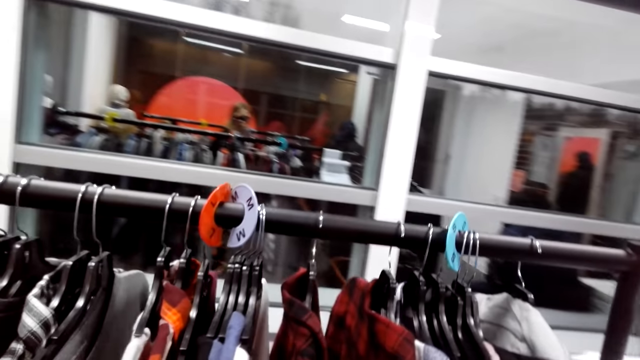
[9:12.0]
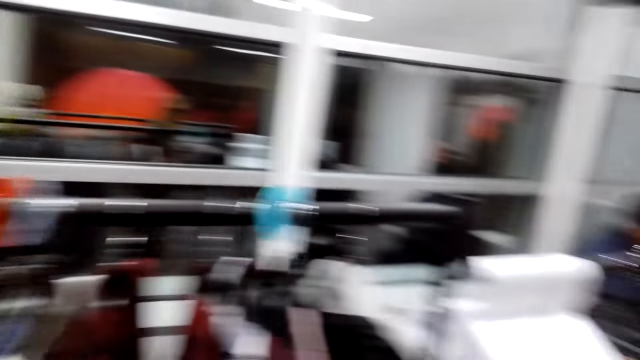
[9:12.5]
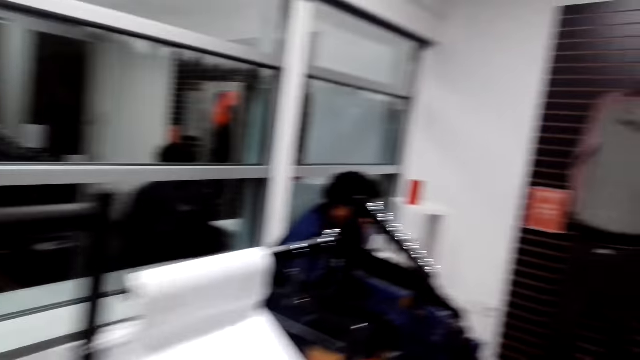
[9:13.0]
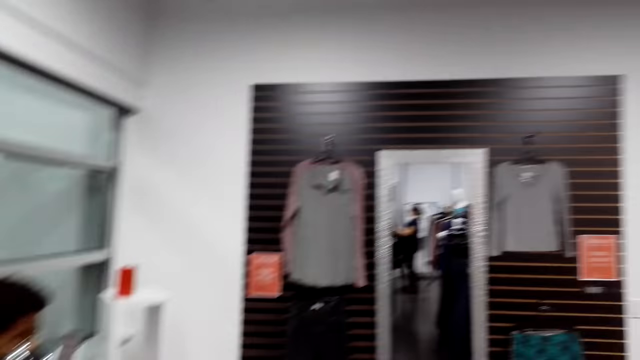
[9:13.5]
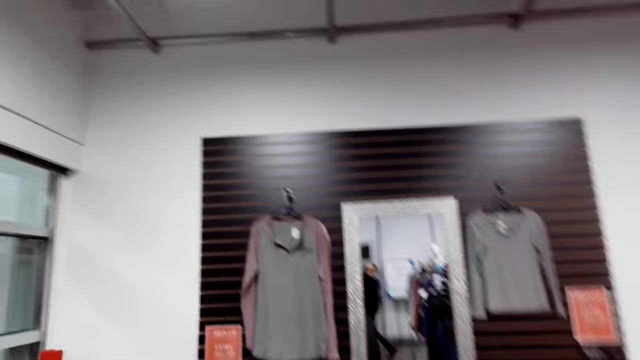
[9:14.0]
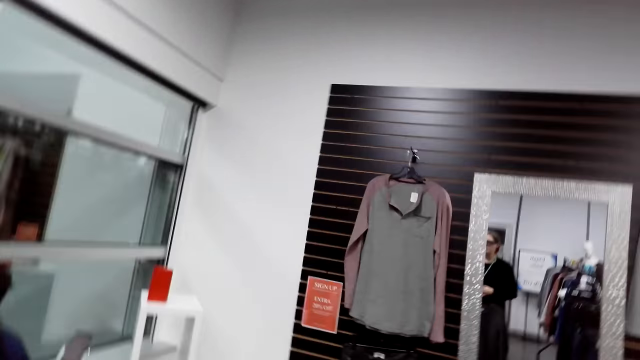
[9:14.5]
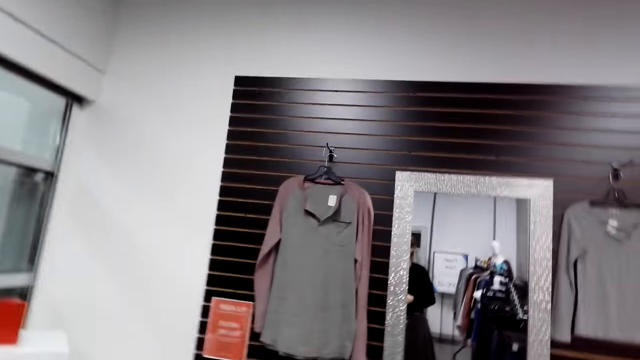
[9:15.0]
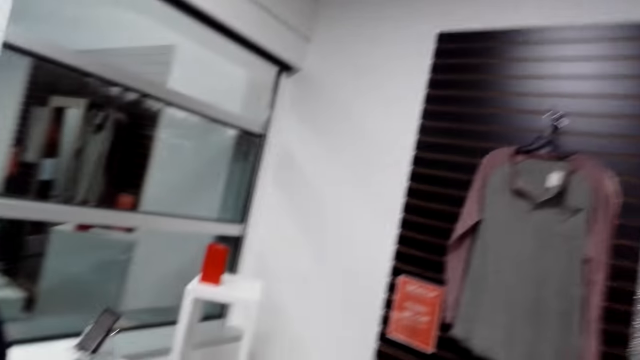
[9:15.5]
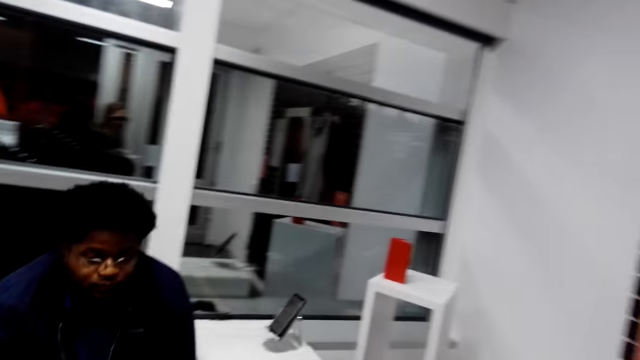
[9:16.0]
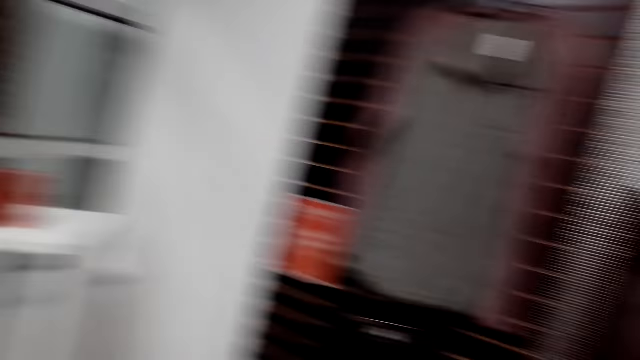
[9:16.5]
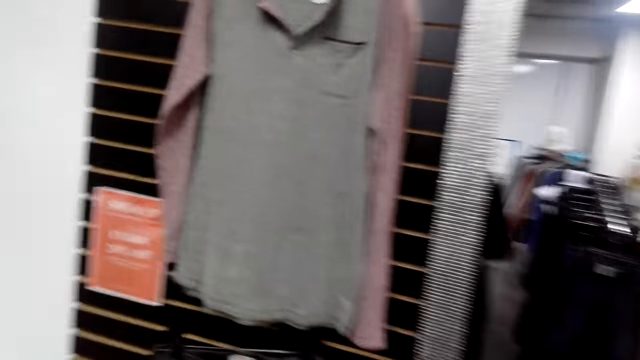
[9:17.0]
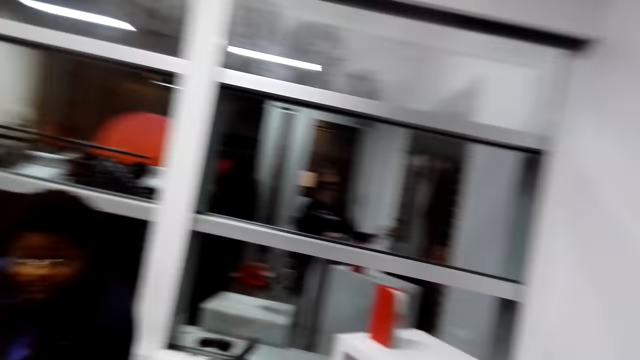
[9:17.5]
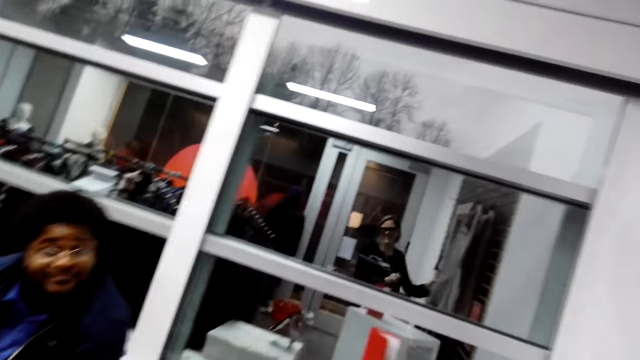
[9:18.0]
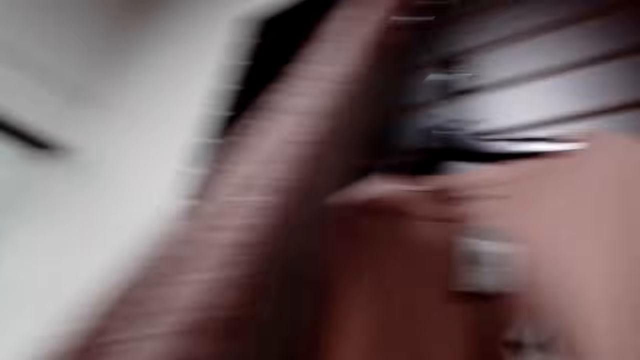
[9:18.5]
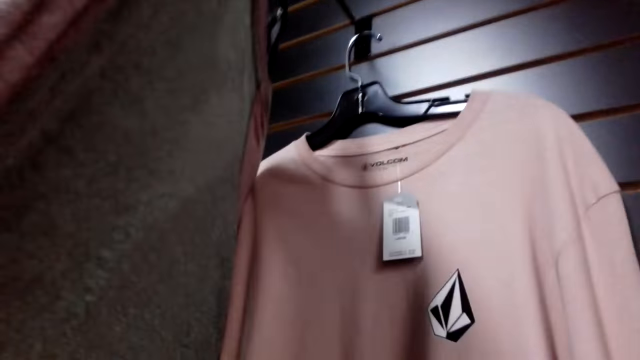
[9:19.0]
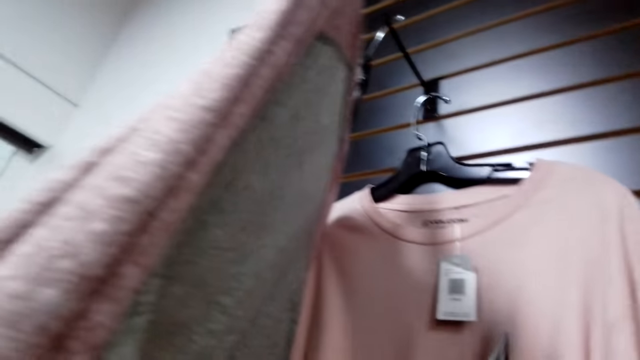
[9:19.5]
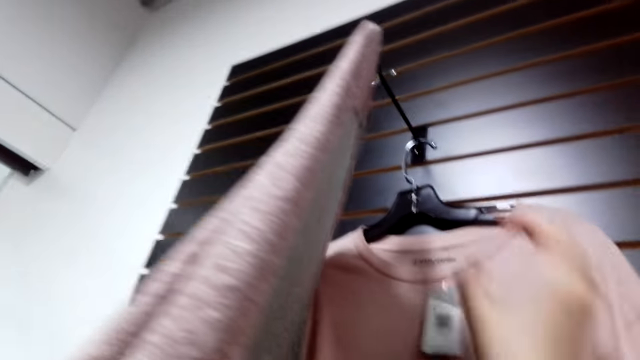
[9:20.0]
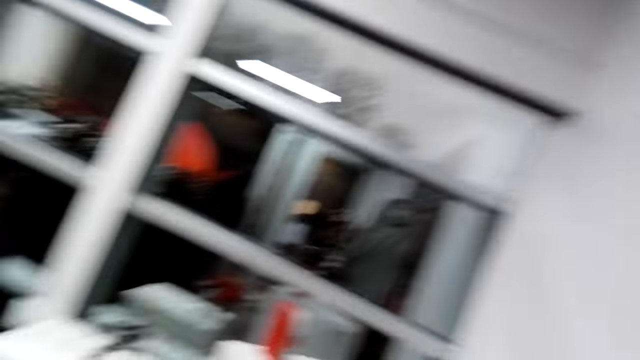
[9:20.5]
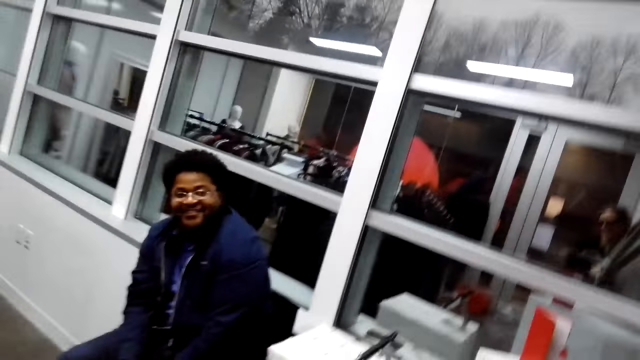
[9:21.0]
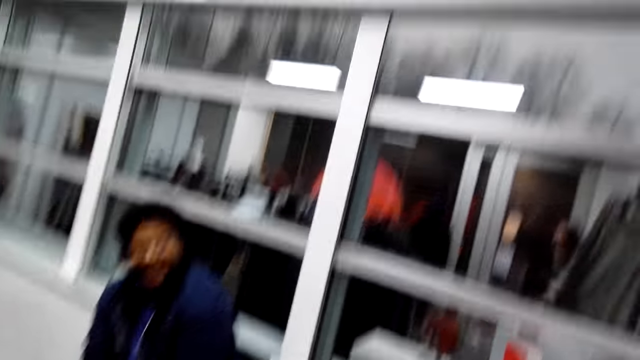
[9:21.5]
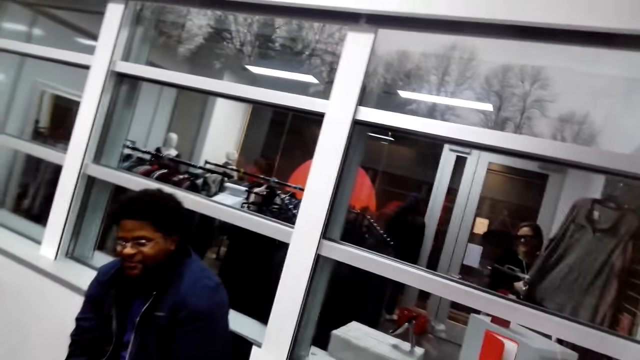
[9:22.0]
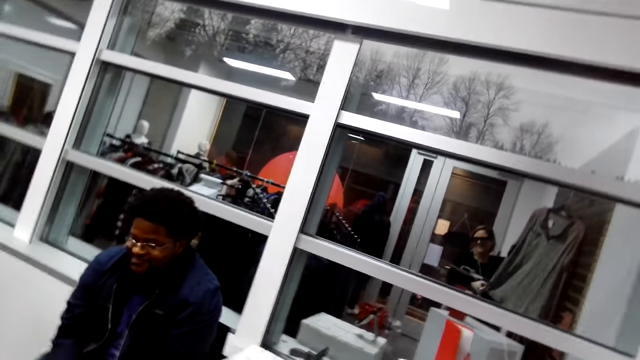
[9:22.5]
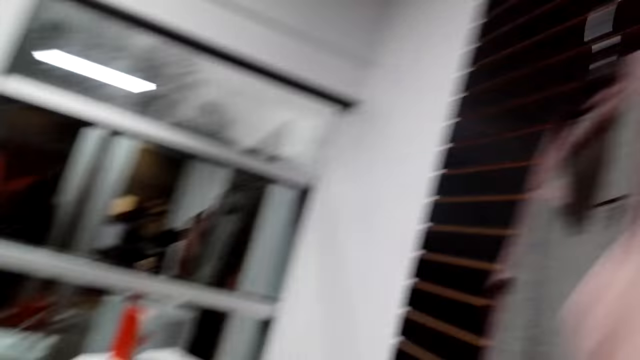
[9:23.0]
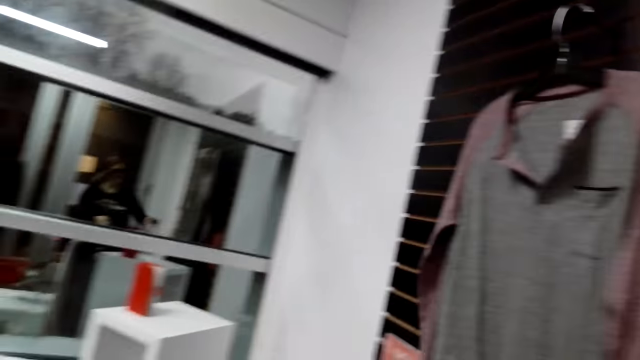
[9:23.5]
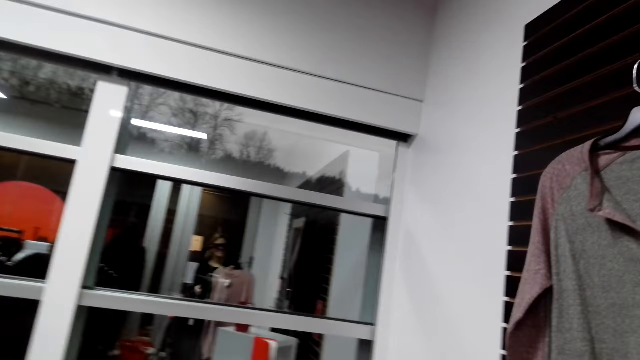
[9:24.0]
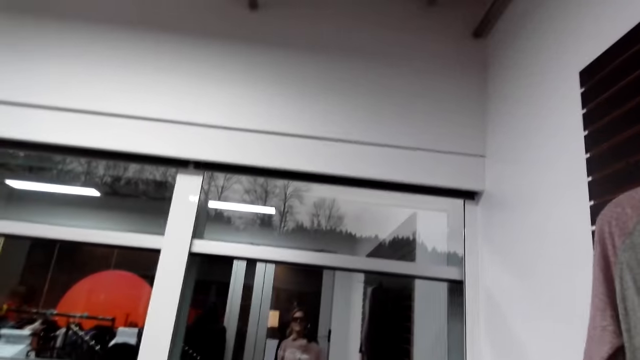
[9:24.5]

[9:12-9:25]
The camera wearer looks on hung clothes. They turn to the side. They walk around in the boutique. They look about in the boutique. They turn to the side. They hold a cloth. They turn to the side. They interact with a cashier man. They touch a hung cloth.

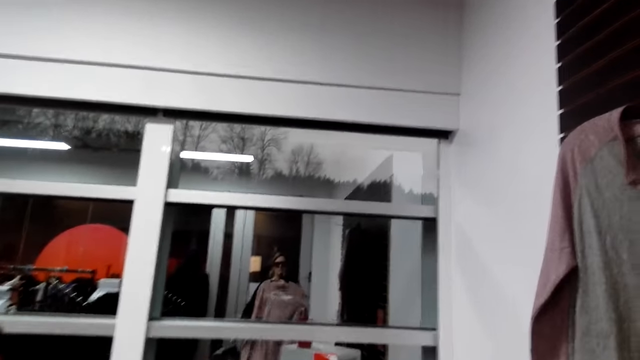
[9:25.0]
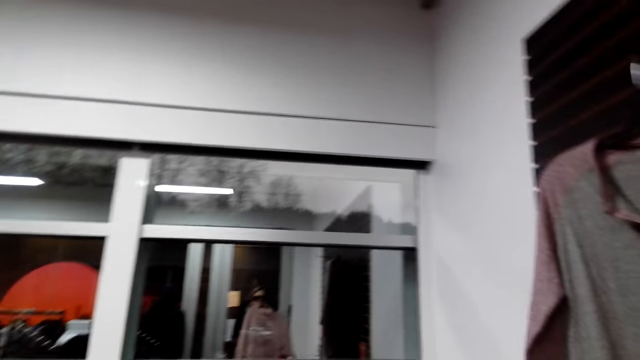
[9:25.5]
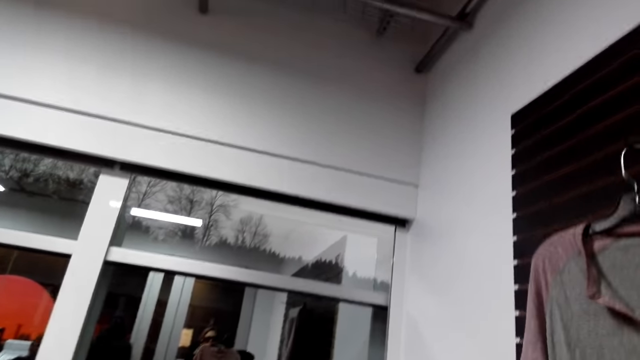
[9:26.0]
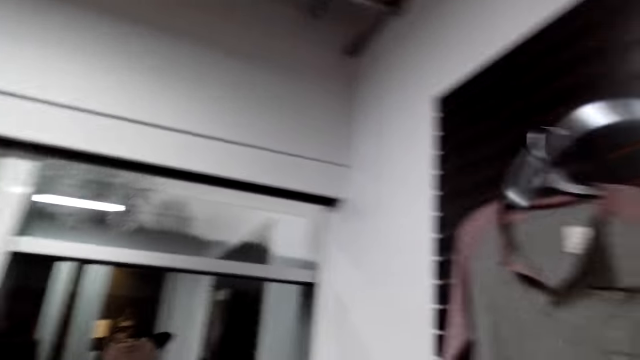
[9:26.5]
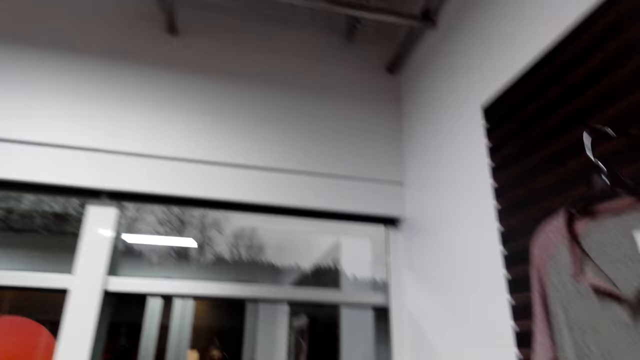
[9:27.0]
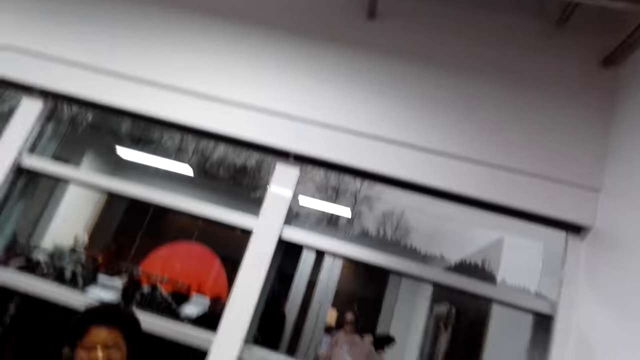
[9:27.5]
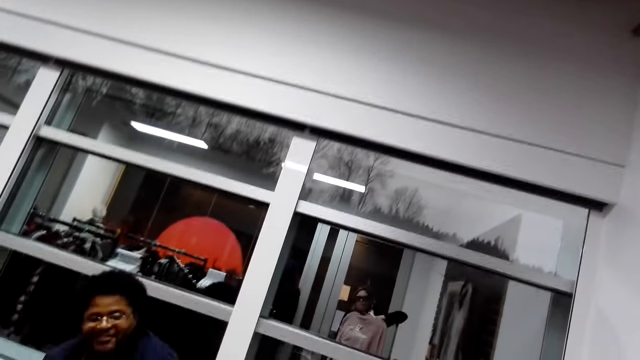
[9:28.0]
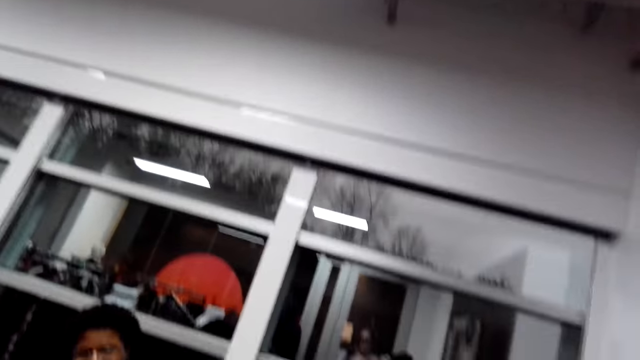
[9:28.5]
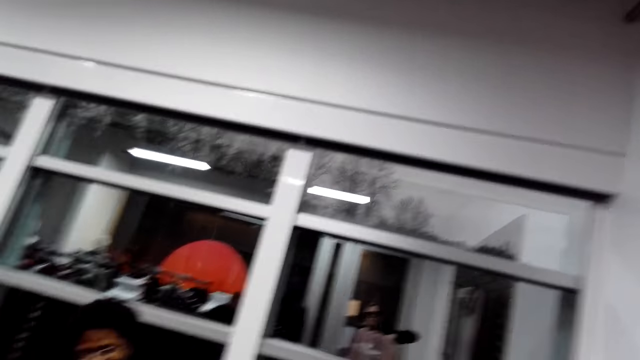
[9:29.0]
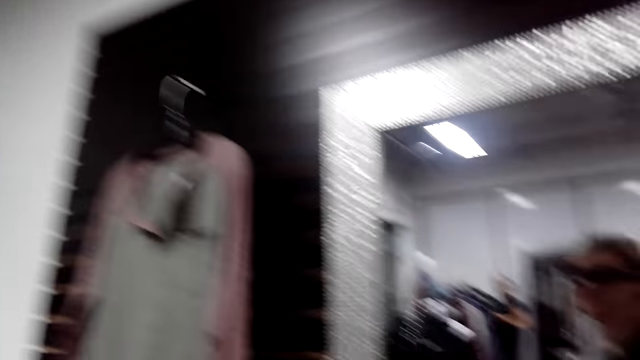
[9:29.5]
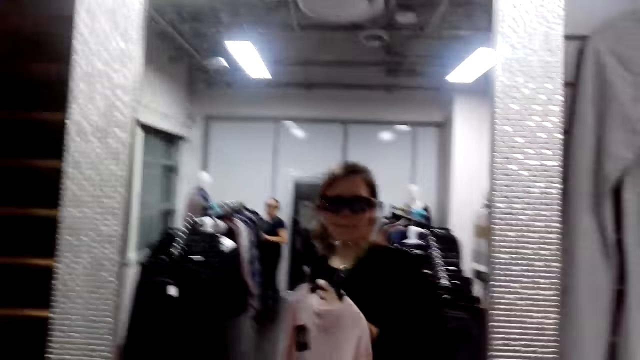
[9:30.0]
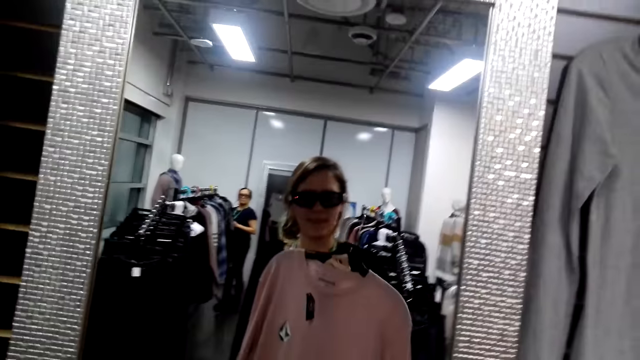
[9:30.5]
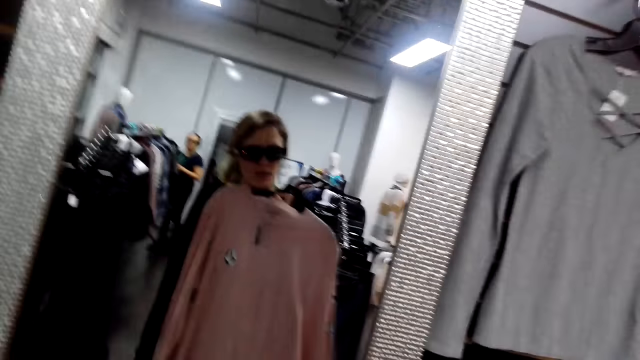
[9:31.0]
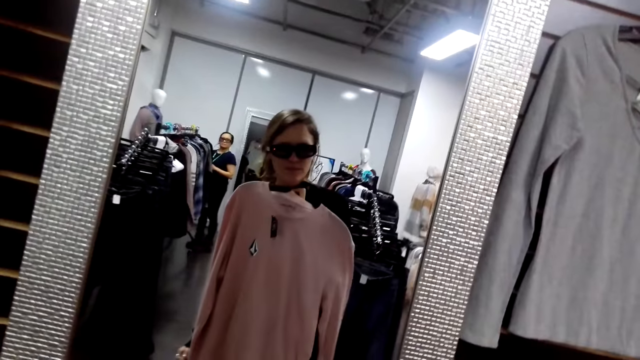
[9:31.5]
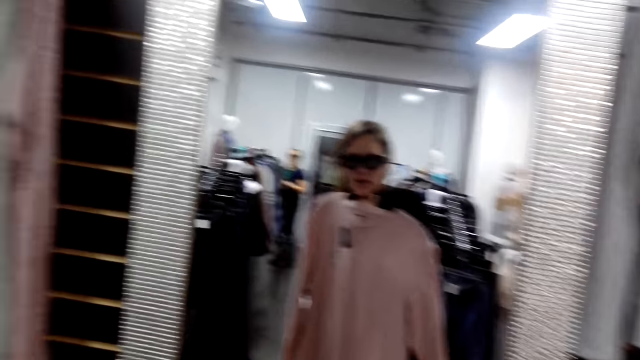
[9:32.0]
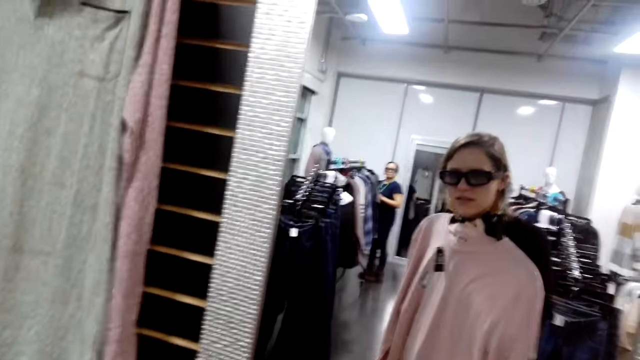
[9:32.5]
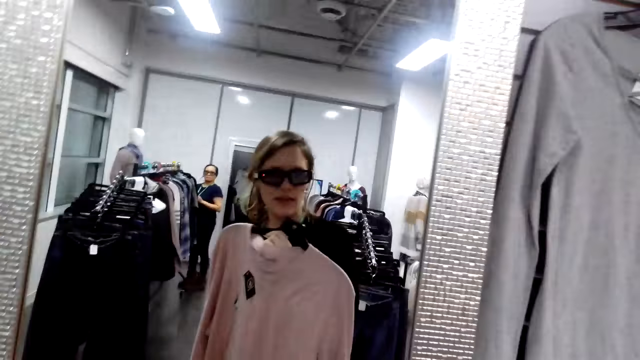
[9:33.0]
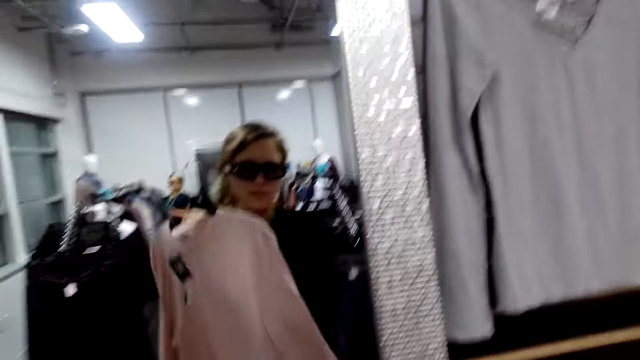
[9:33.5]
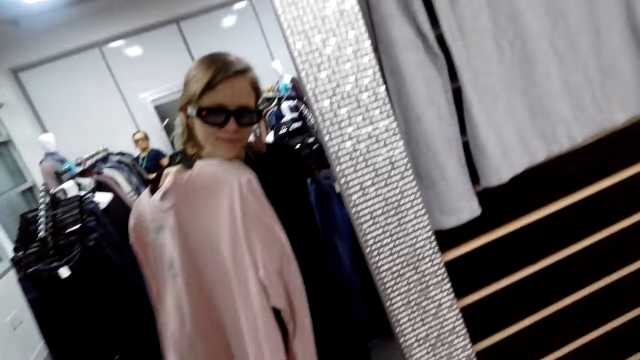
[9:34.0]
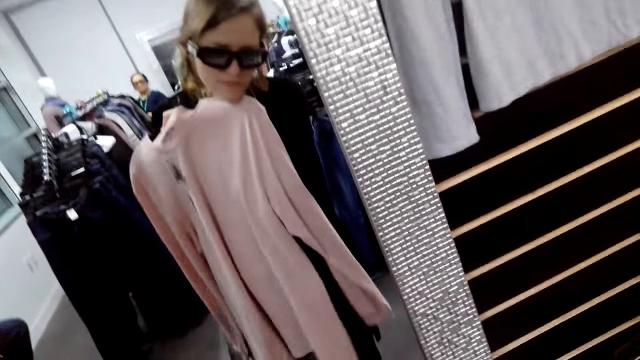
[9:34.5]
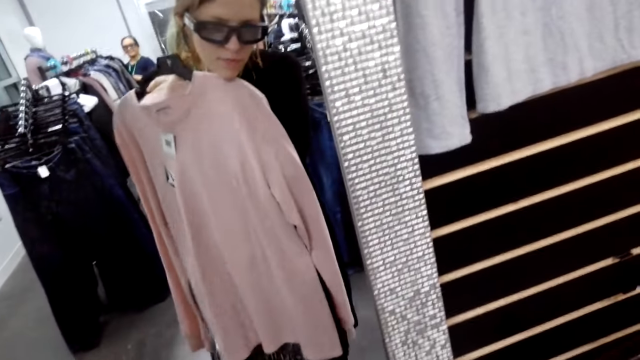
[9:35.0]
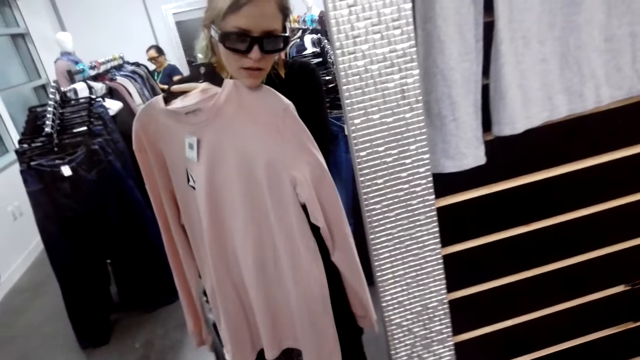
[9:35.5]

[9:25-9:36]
The camera wearer holds a cloth. They turn to the side. They hold the cloth. They turn to the side. They hold the cloth.
